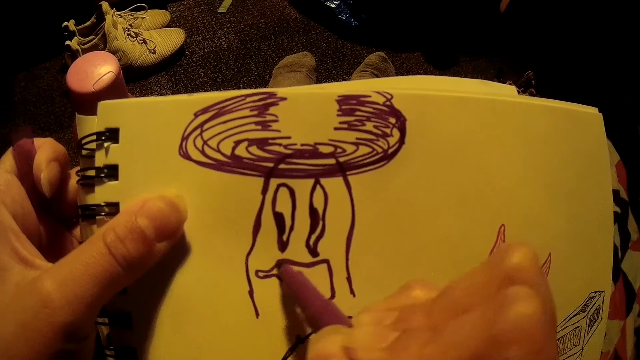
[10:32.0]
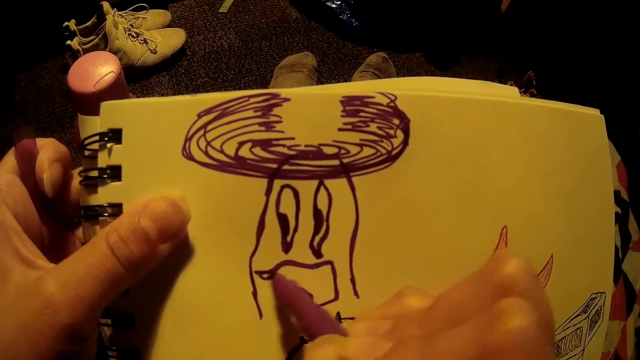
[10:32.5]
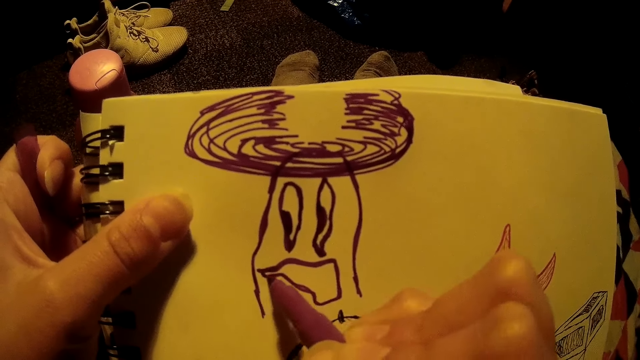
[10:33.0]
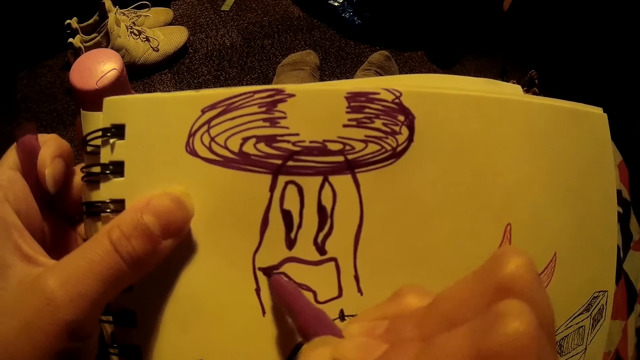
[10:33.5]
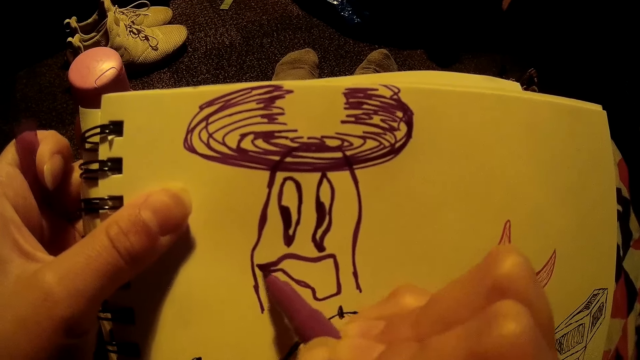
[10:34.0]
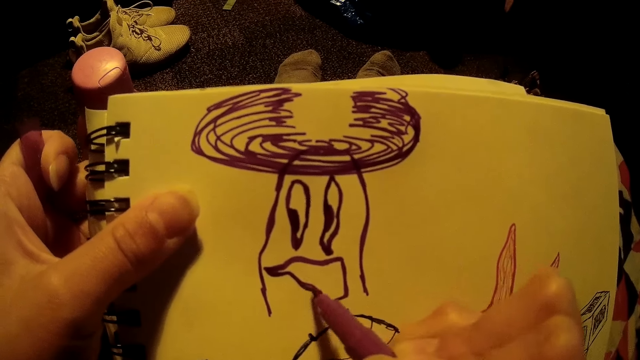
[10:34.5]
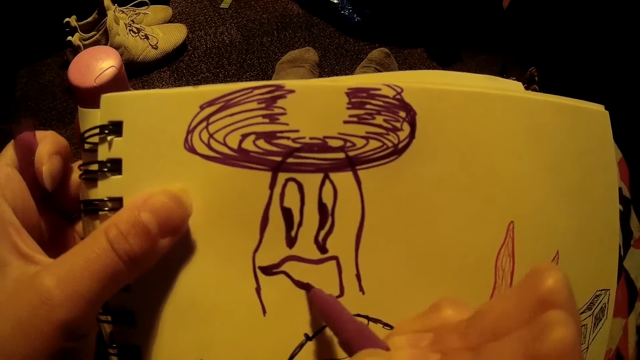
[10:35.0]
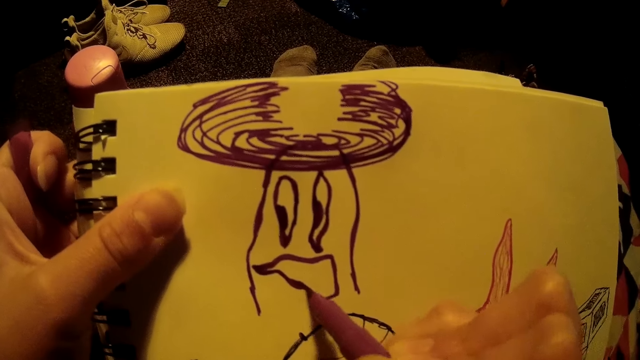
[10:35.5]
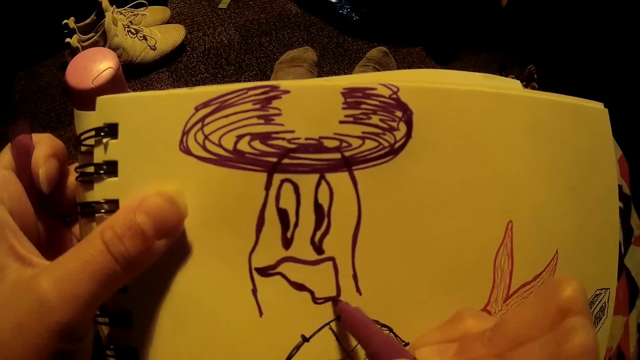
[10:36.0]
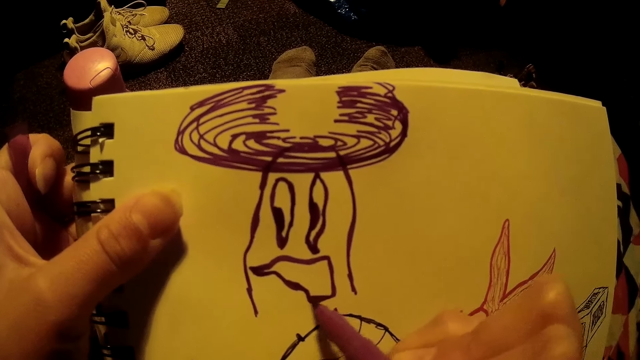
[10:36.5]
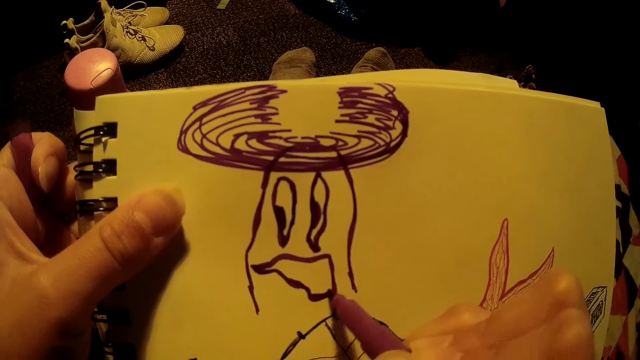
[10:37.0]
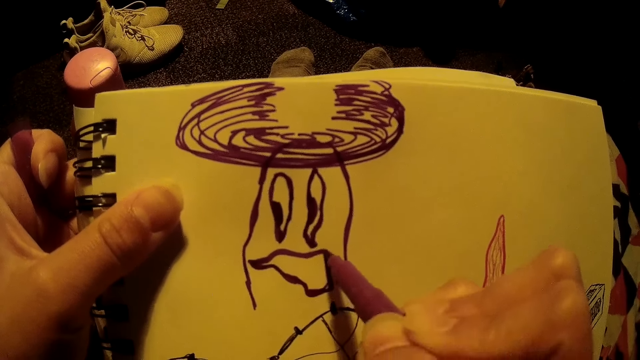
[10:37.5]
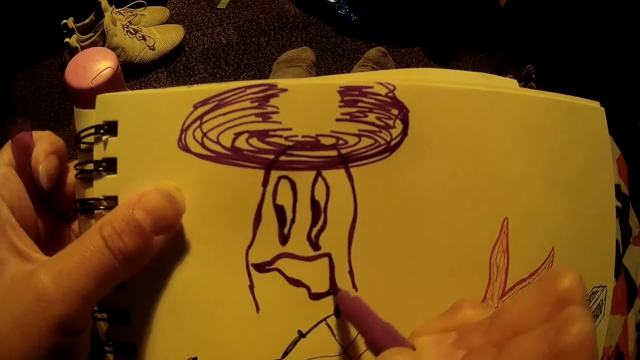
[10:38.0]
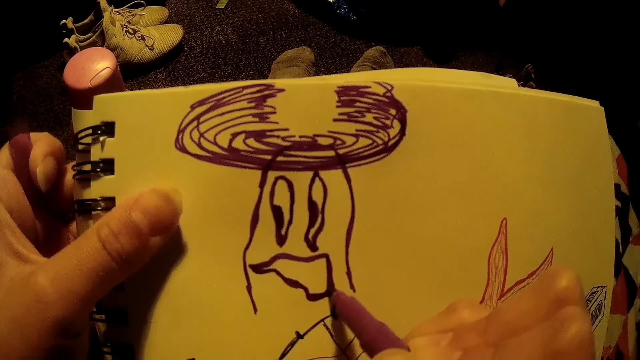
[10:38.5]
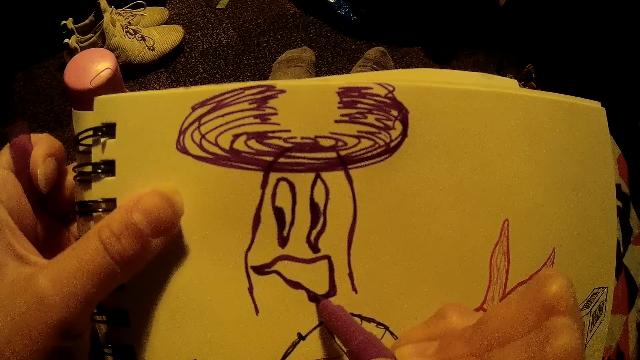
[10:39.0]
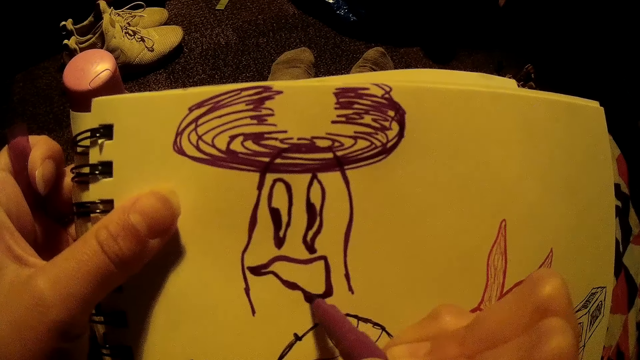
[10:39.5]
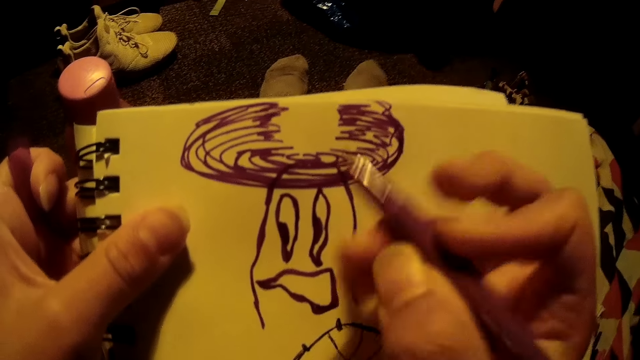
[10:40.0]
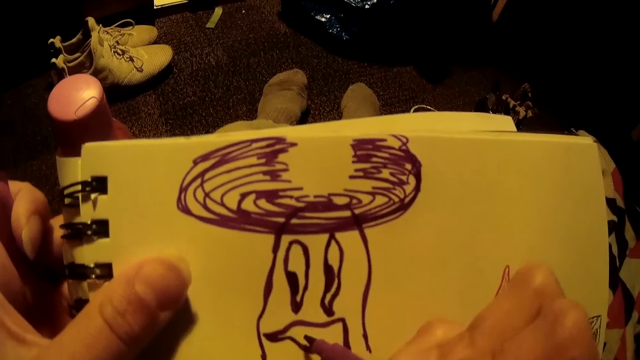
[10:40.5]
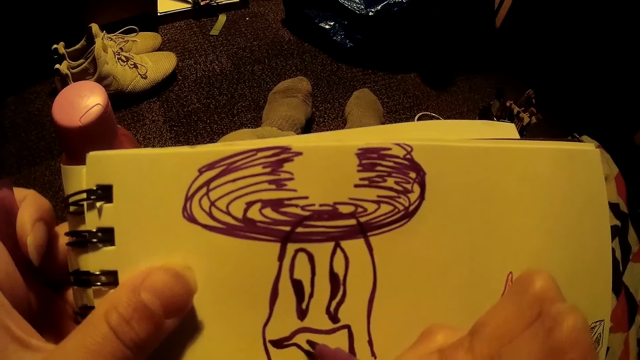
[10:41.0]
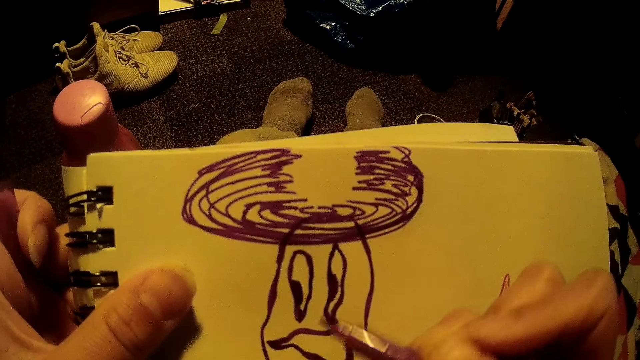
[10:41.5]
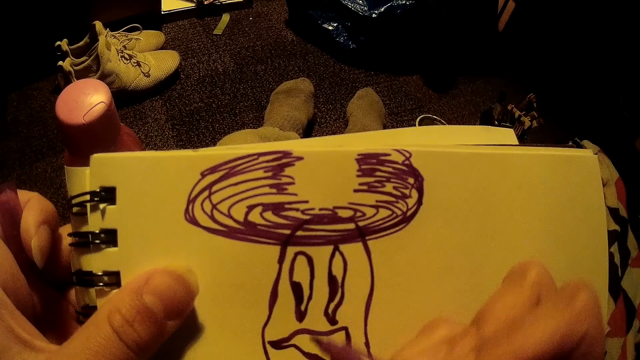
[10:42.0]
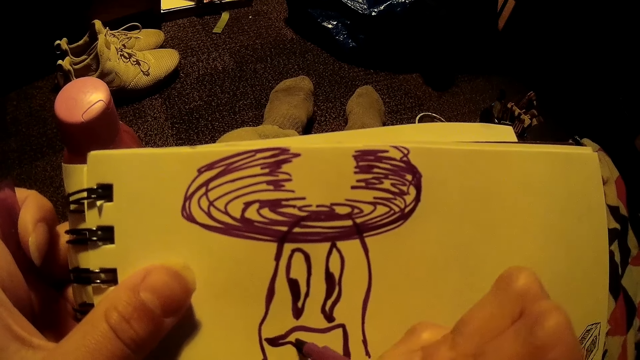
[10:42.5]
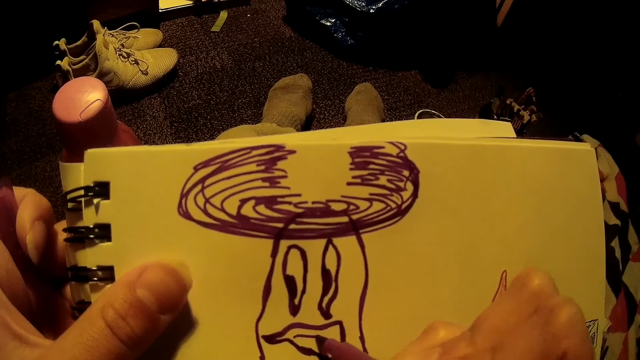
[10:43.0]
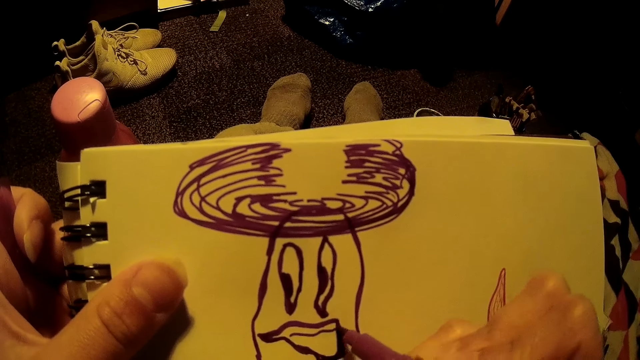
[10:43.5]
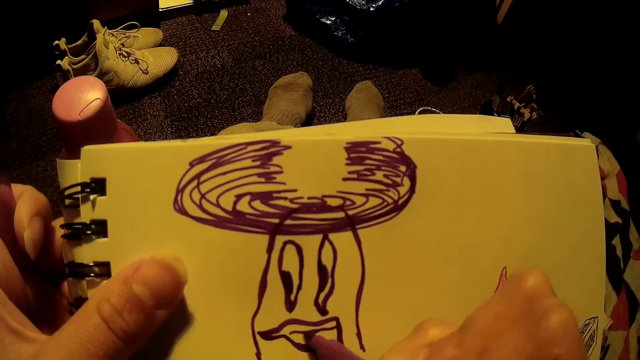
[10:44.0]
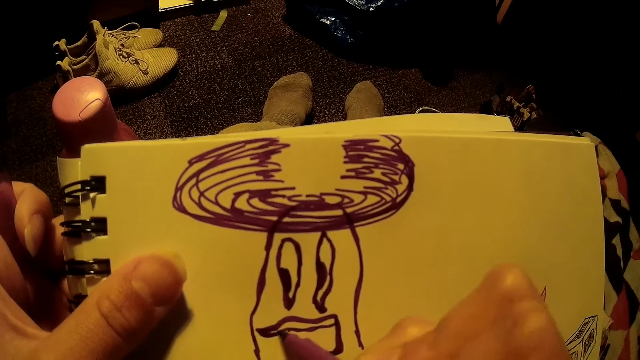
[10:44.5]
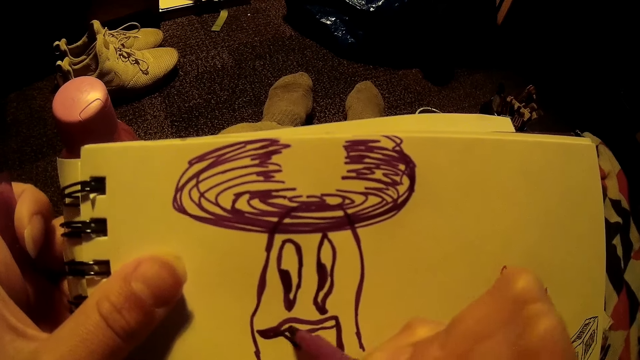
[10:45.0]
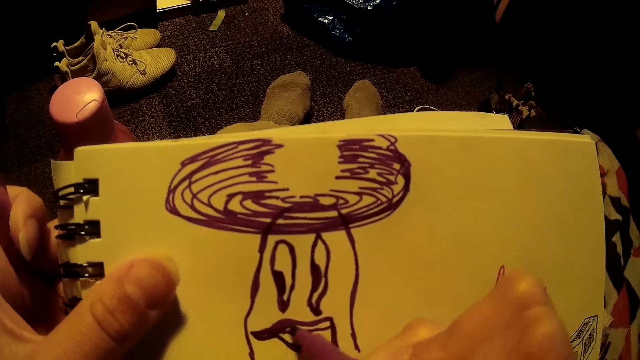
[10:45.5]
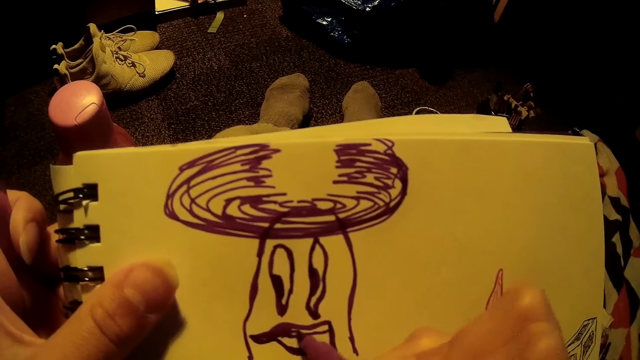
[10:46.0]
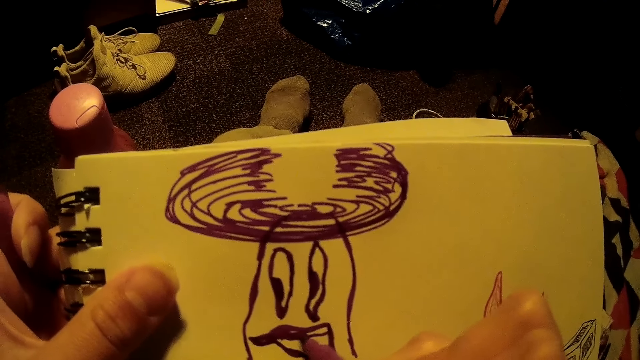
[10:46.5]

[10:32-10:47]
The camera wearer raises their hand from the drawing. They draw on the book.

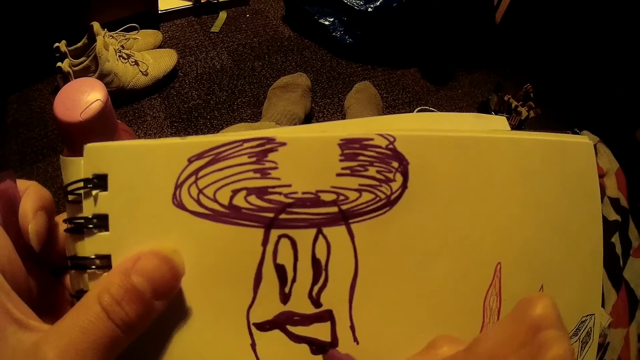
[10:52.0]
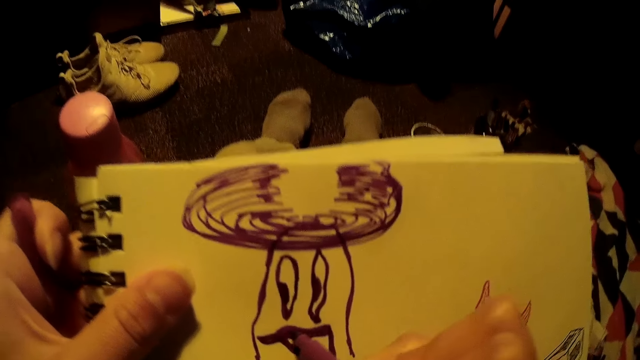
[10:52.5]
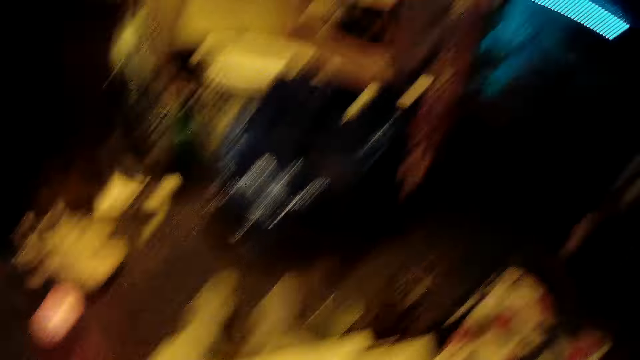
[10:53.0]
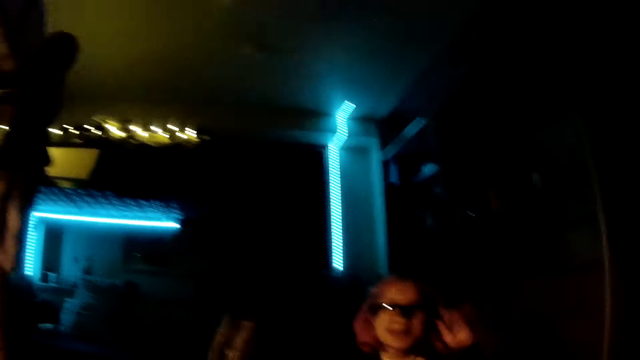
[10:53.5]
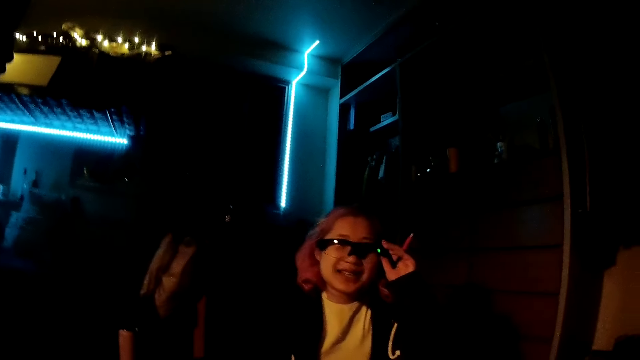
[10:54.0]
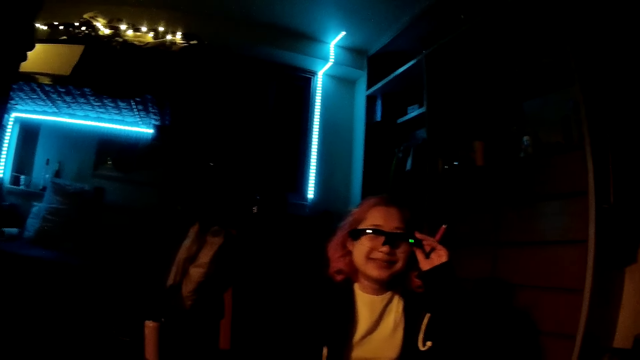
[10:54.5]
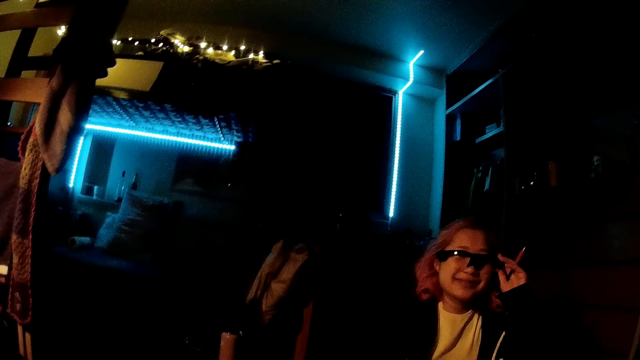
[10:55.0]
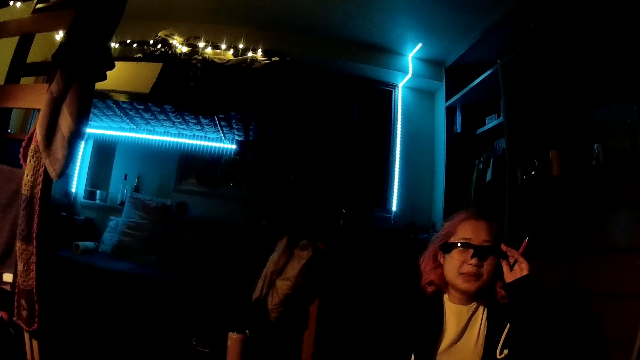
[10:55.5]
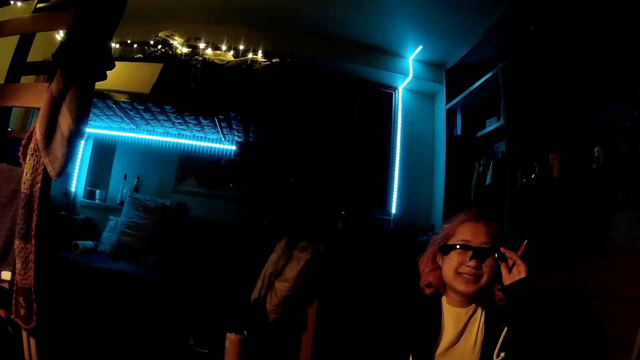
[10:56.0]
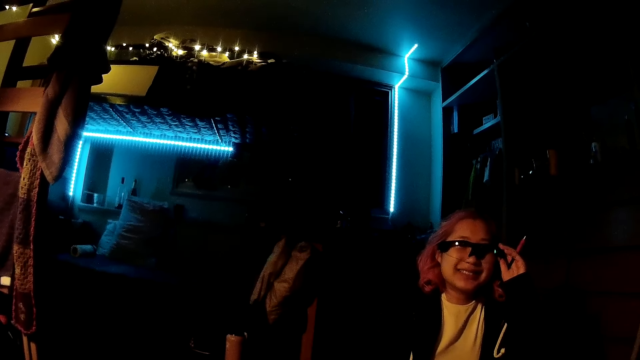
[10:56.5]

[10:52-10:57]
The camera wearer looks around the house. They interact with a woman. The woman holds the camera on her face with her left hand.
